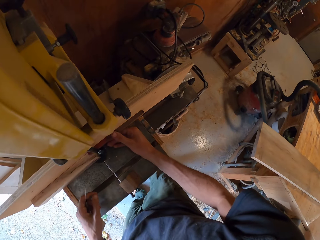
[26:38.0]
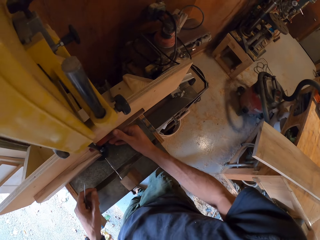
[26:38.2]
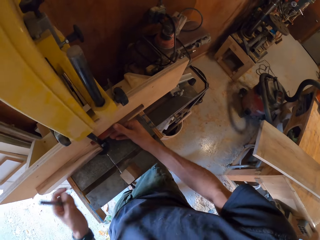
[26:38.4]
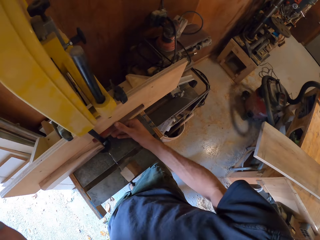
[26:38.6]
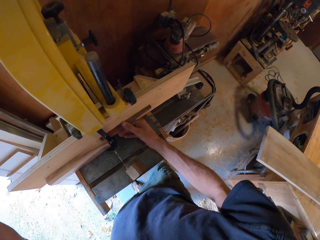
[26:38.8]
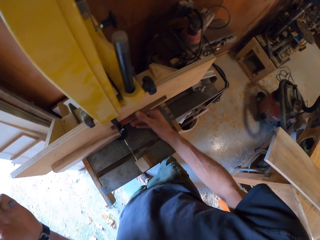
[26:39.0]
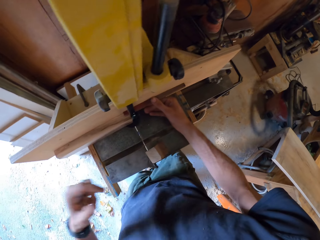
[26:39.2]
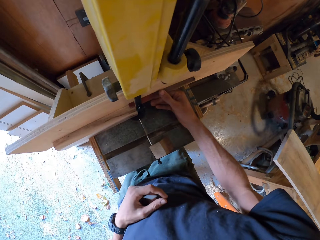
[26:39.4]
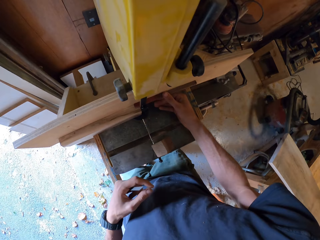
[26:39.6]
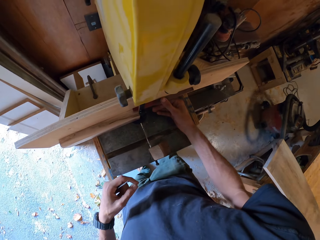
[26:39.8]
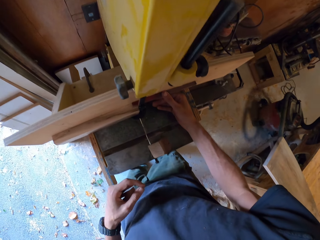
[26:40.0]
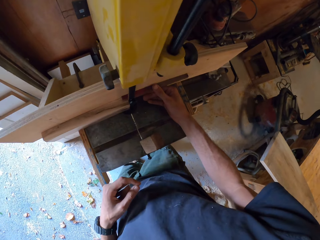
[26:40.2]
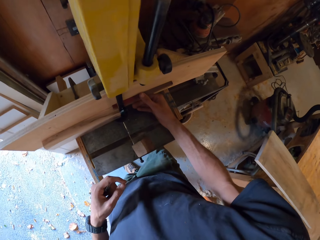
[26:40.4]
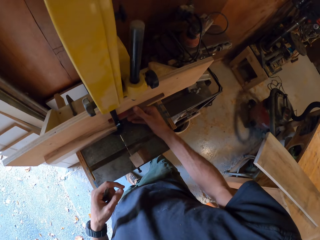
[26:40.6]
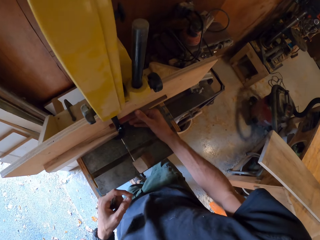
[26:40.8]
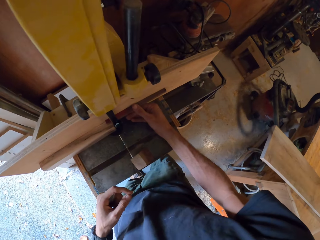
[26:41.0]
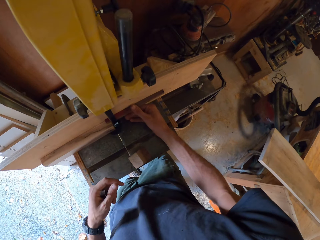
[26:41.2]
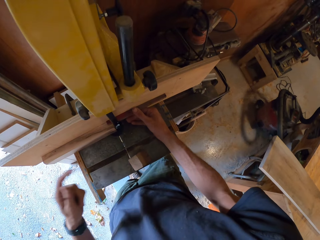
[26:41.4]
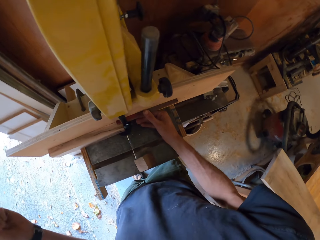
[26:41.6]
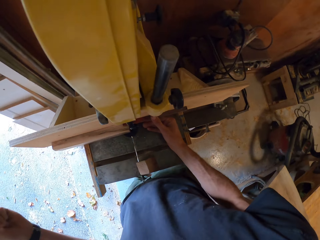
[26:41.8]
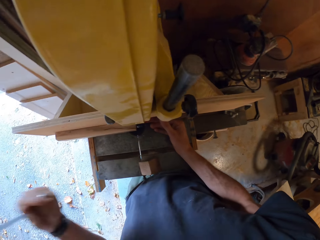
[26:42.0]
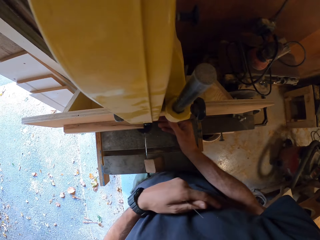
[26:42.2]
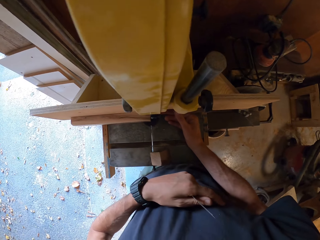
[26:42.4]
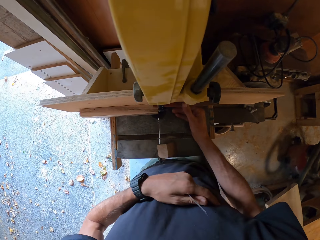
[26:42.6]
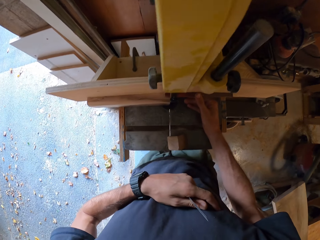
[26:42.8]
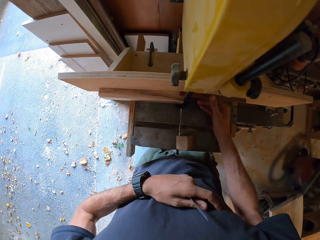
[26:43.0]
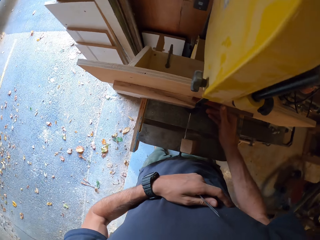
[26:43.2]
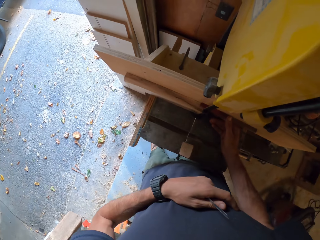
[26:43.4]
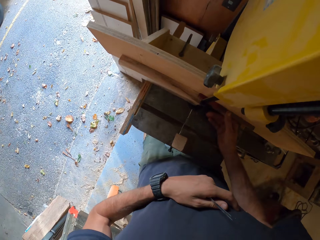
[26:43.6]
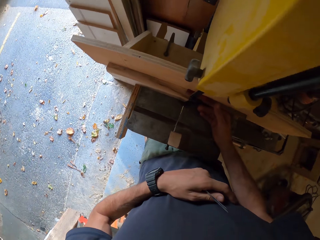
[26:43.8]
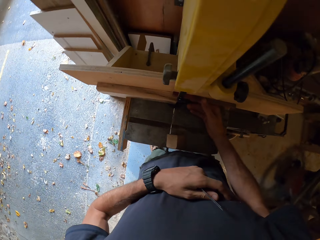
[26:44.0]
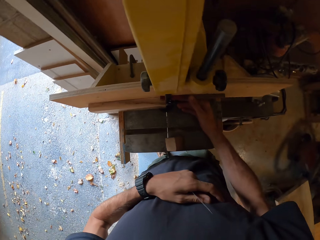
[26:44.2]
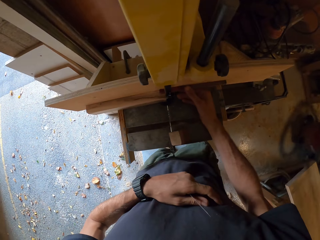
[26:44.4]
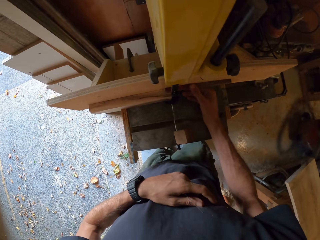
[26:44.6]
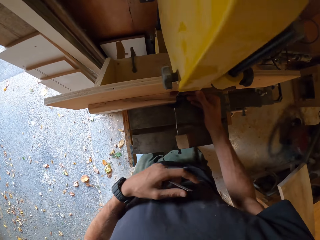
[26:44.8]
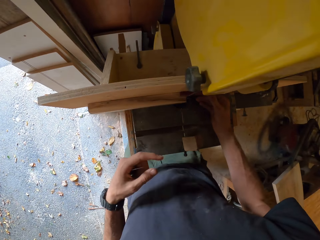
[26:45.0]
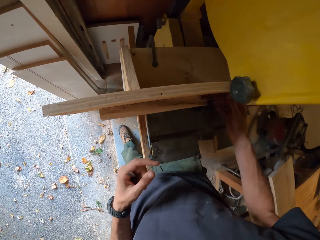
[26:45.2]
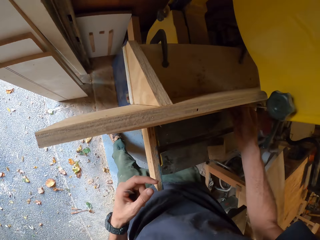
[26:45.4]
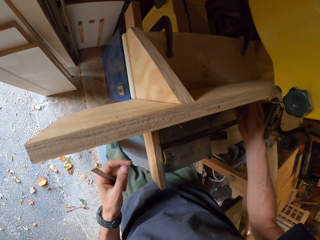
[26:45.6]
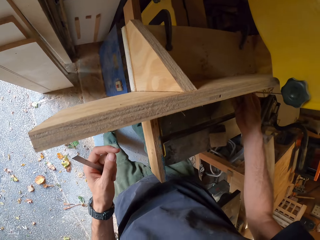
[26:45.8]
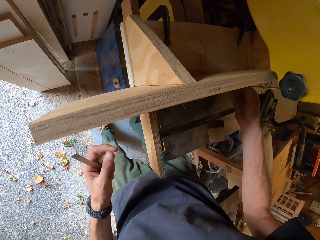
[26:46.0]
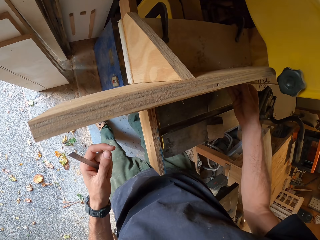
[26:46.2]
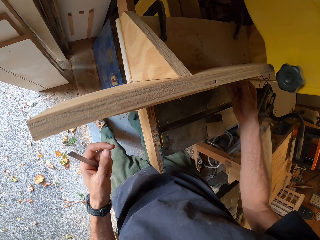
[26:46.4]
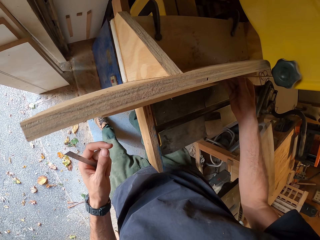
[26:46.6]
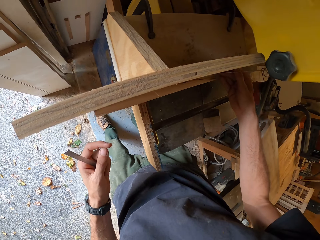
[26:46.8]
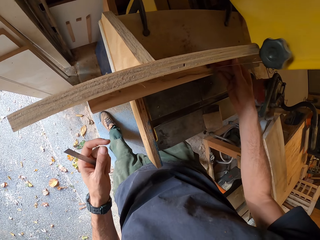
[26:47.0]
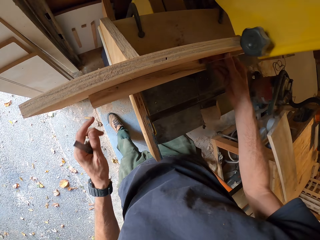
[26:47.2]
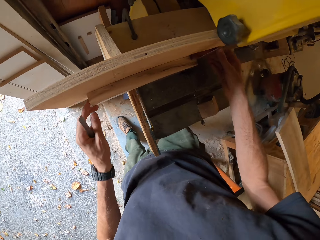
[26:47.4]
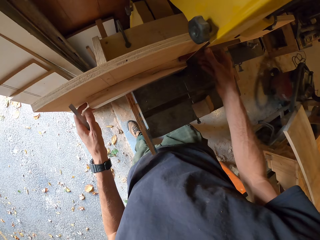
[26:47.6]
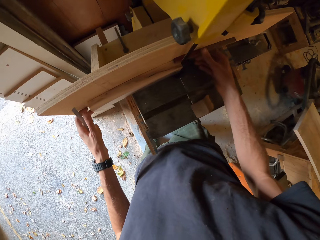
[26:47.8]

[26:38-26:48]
The camera wearer moves the band saw with his legs. He looks at the wood.

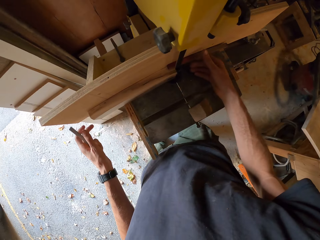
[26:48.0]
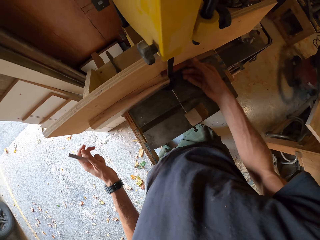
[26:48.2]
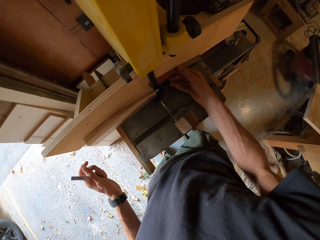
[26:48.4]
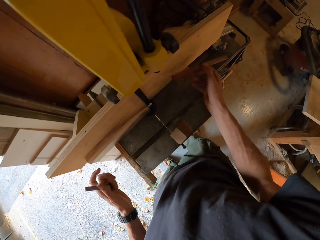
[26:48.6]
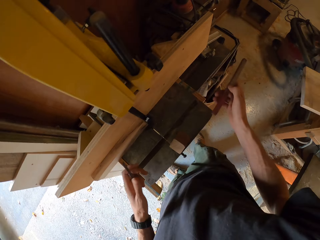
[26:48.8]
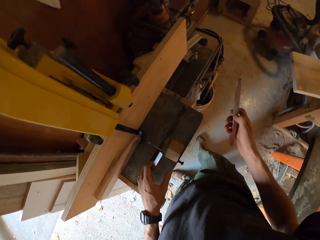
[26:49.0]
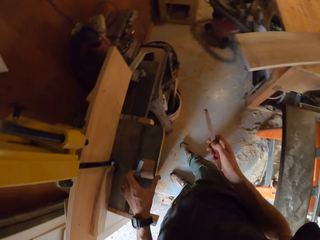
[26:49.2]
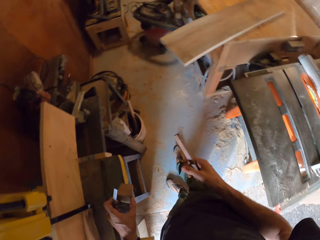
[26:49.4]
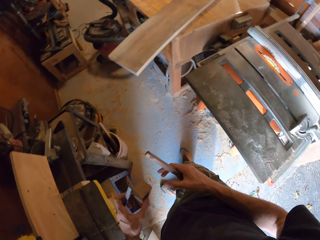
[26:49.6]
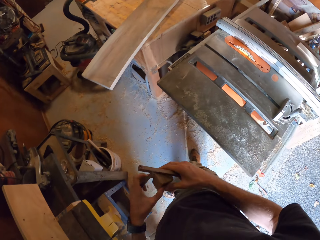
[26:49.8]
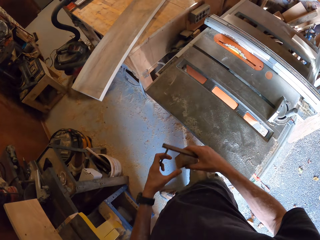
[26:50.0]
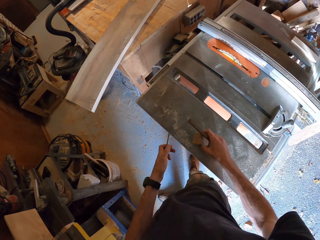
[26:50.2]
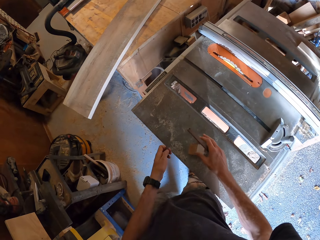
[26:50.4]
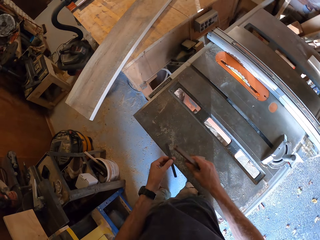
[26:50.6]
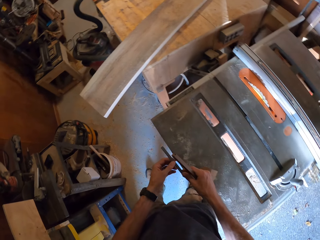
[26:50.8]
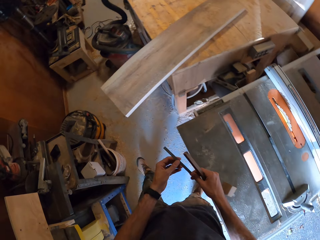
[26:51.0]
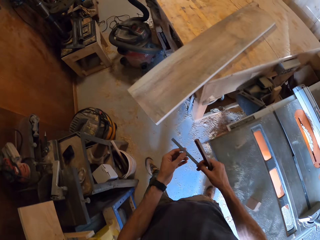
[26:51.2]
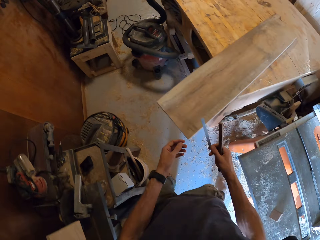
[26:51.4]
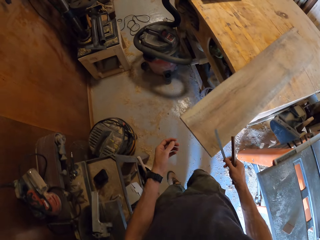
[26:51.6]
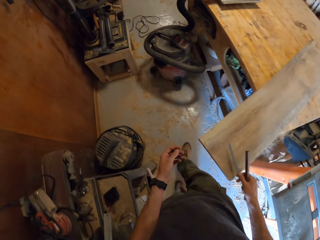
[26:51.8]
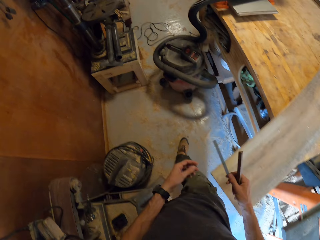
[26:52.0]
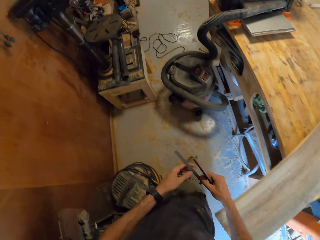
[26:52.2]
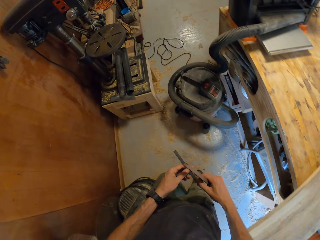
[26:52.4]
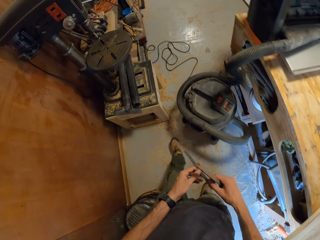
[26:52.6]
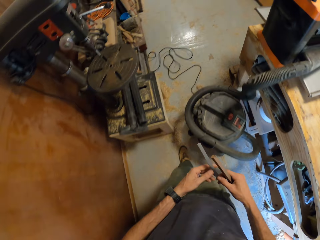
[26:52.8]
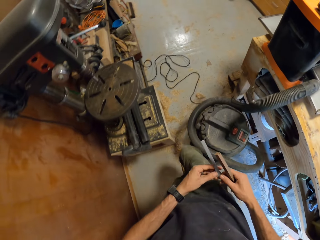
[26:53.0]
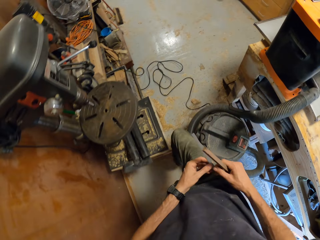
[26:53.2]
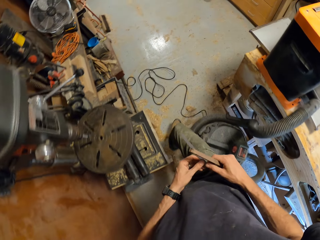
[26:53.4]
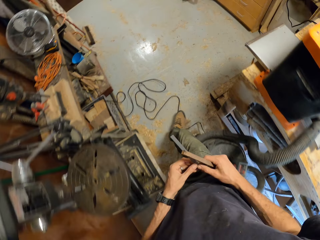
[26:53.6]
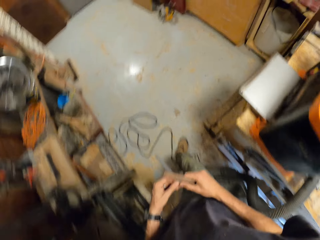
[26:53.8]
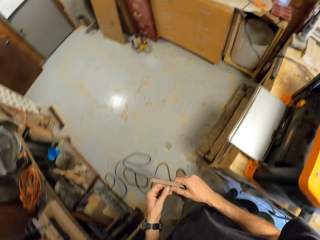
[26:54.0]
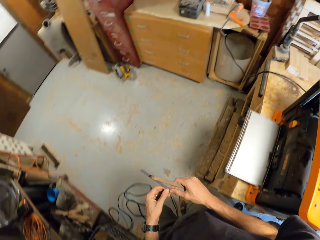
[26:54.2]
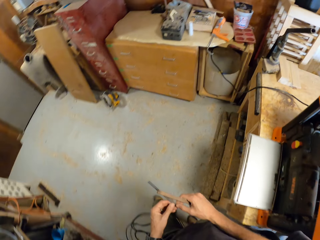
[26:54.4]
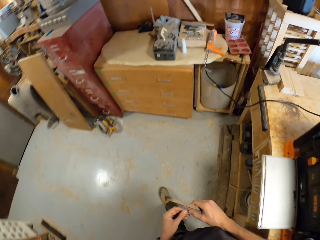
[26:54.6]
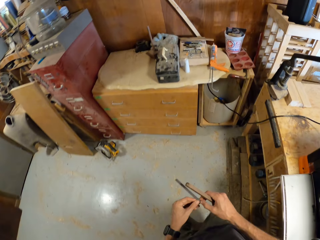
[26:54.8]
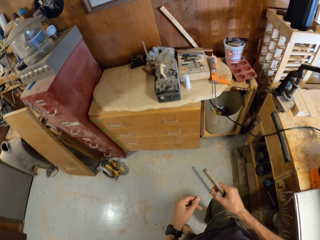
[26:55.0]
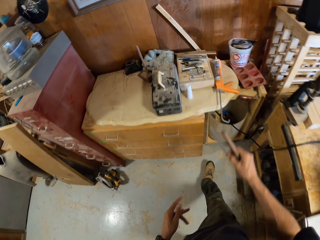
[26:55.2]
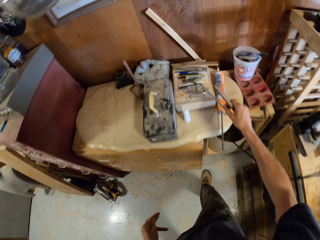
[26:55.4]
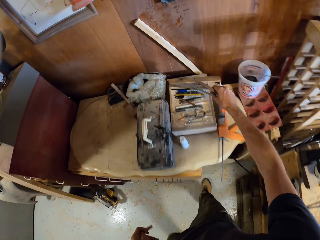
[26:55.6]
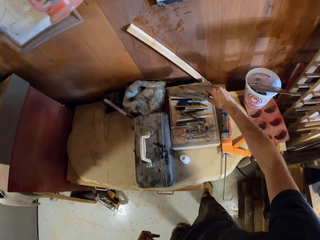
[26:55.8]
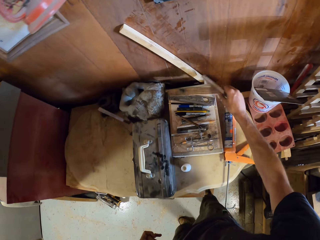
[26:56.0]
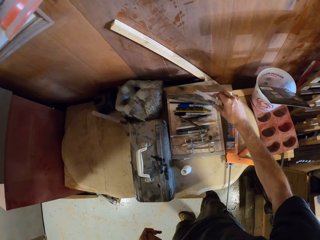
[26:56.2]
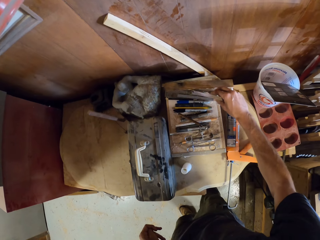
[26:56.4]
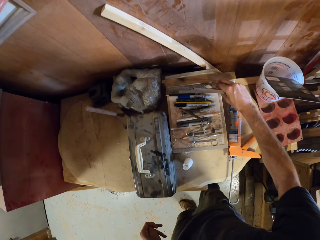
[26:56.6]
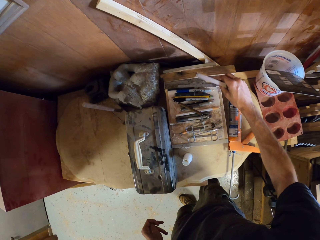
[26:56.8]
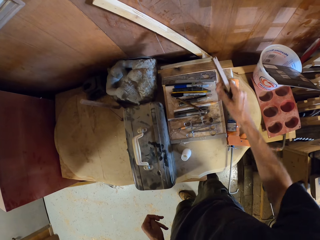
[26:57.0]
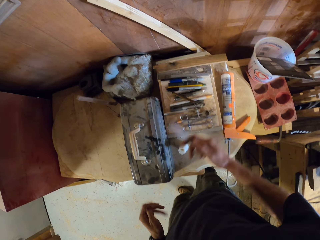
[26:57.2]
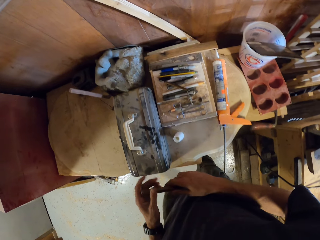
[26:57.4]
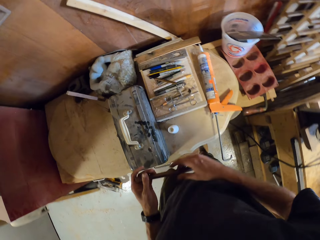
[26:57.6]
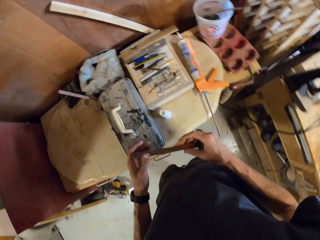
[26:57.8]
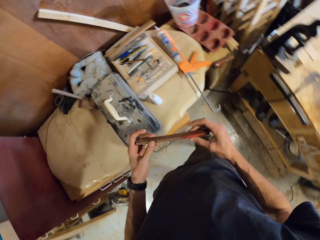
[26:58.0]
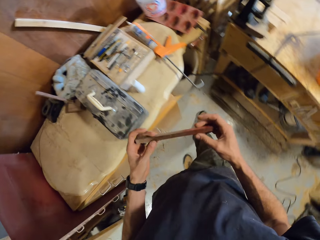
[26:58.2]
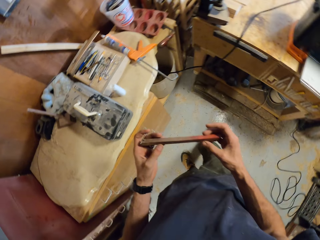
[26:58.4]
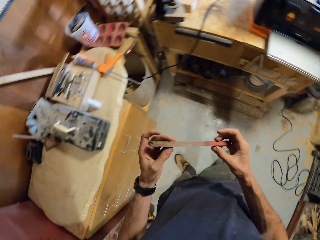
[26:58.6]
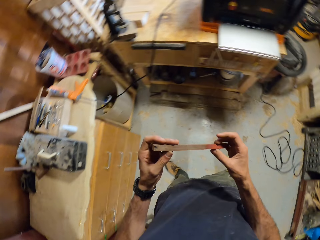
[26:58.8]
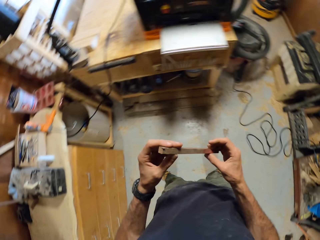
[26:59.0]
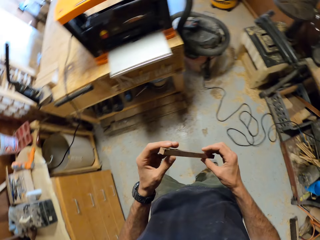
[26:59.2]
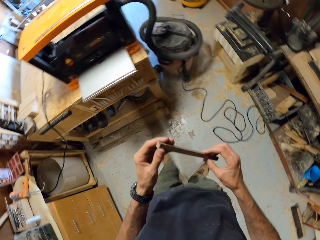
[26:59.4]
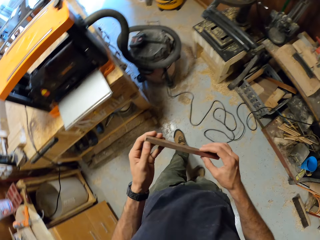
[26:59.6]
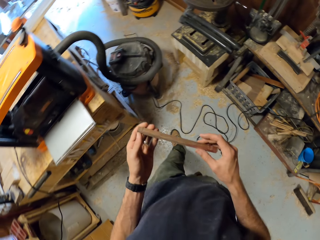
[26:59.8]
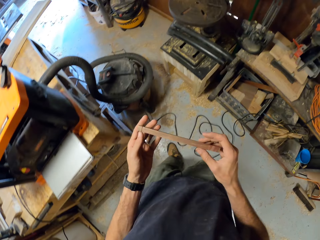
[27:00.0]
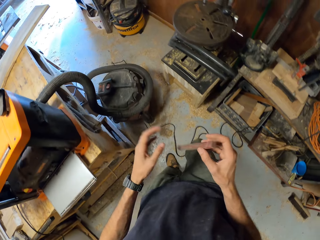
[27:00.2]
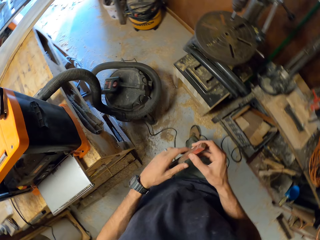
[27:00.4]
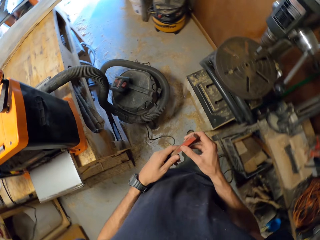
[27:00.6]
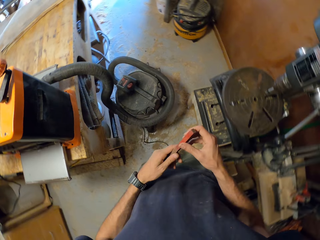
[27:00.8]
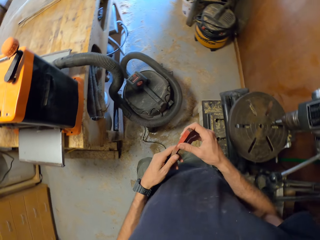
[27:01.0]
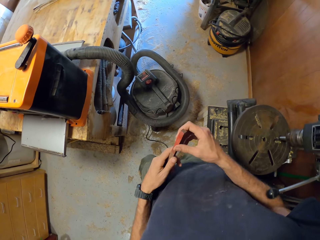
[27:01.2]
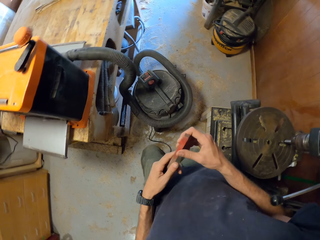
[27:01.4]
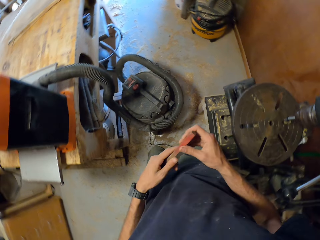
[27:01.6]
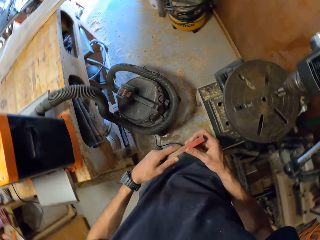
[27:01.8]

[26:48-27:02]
The camera wearer touches the piece of wood with his left hand. He removes the other piece of wood from the wood with his right hand. He picks up the small piece of wood on the band saw with his left hand, moves the small piece of wood in his hands and places the small piece of wood in his hands on the table saw. He moves the iron in his hands. He walks around. He hits a wood on the table with the iron. He moves the iron in his hands. He places the iron in a tool kit. He moves the piece of wood in his hands. He looks at the small wood. He walks around.
